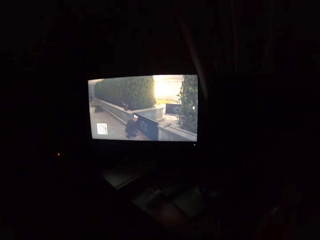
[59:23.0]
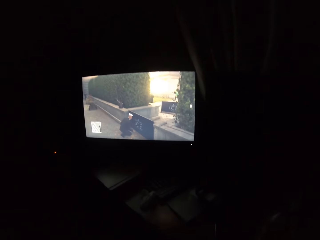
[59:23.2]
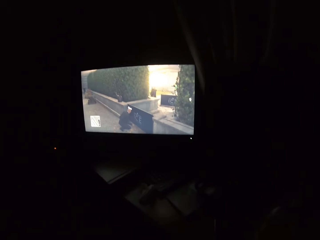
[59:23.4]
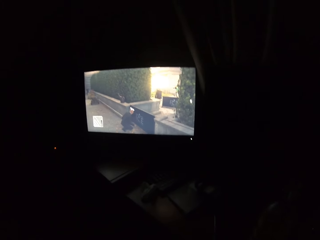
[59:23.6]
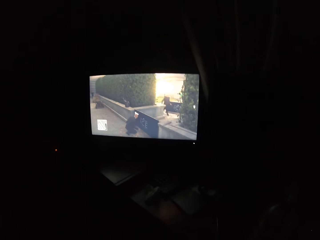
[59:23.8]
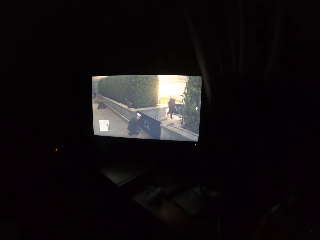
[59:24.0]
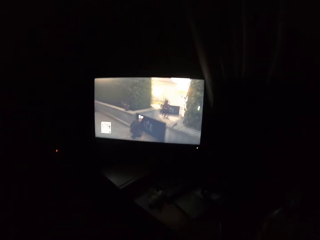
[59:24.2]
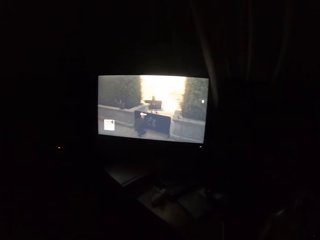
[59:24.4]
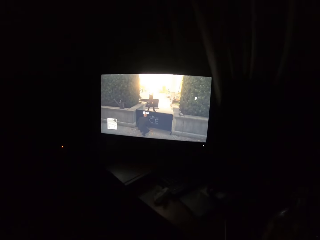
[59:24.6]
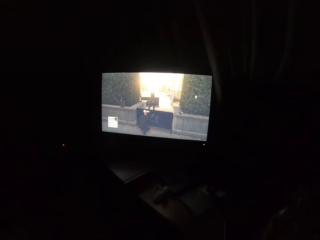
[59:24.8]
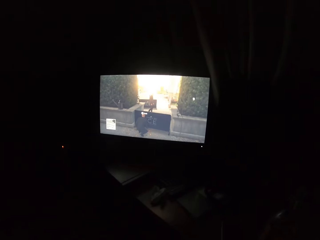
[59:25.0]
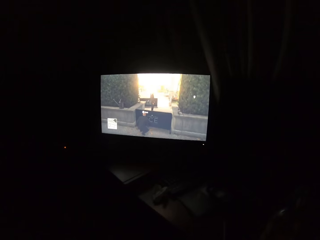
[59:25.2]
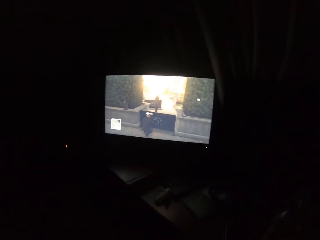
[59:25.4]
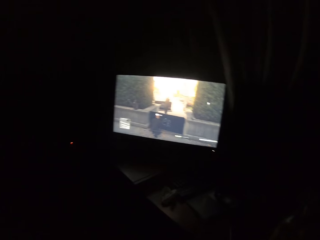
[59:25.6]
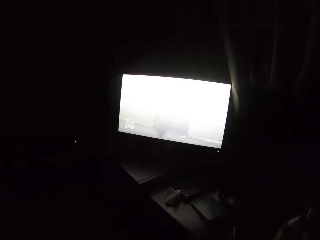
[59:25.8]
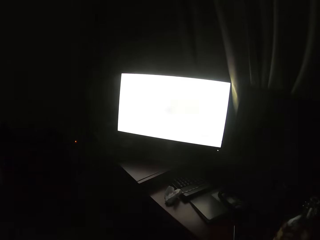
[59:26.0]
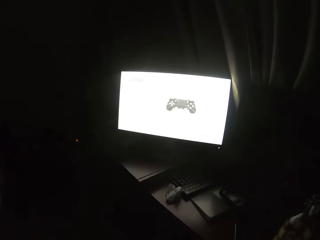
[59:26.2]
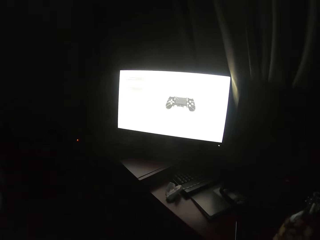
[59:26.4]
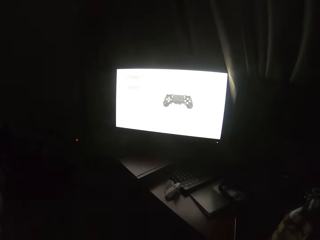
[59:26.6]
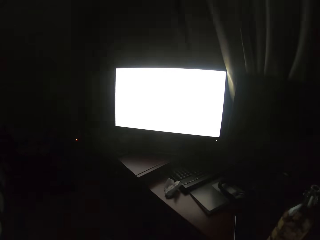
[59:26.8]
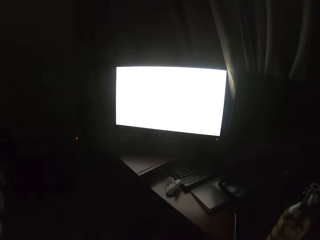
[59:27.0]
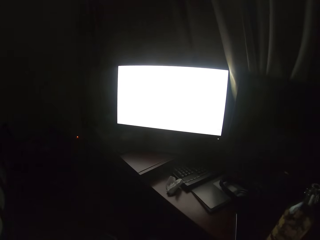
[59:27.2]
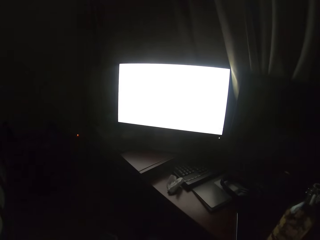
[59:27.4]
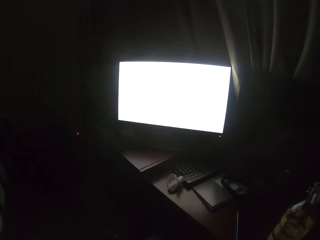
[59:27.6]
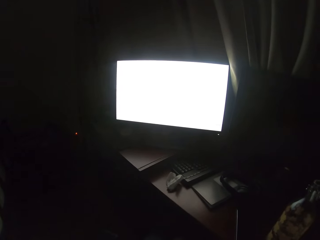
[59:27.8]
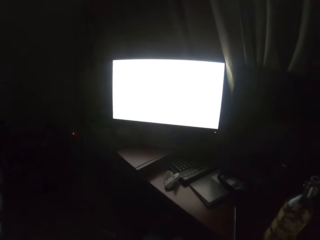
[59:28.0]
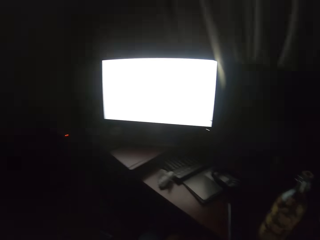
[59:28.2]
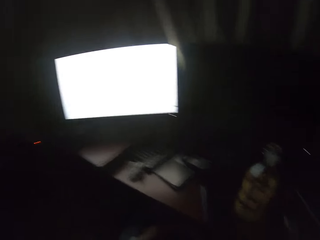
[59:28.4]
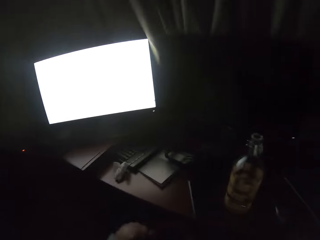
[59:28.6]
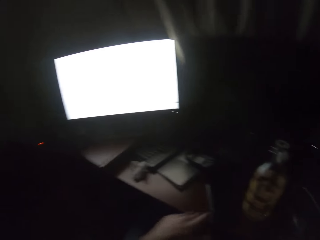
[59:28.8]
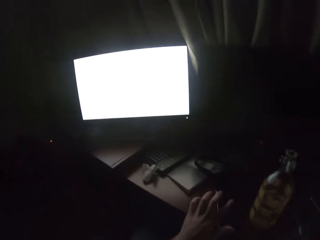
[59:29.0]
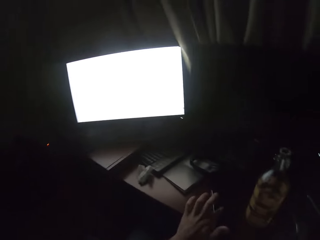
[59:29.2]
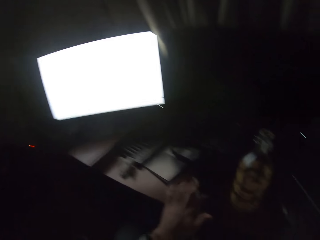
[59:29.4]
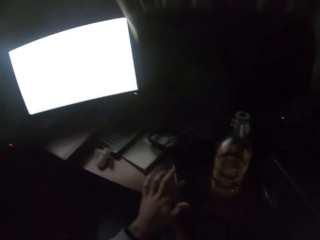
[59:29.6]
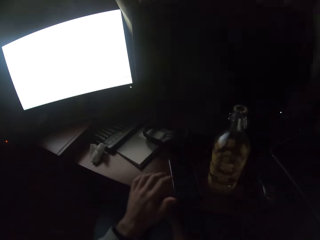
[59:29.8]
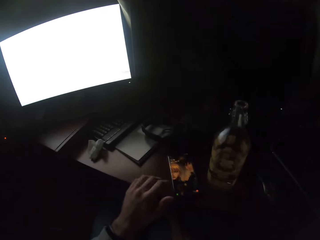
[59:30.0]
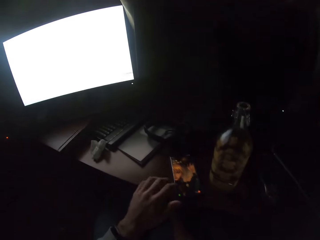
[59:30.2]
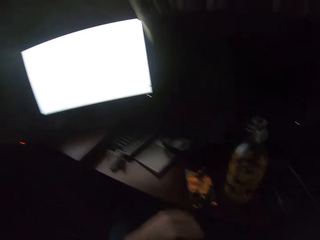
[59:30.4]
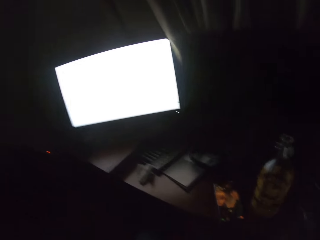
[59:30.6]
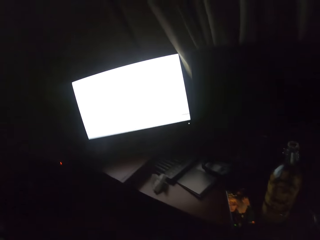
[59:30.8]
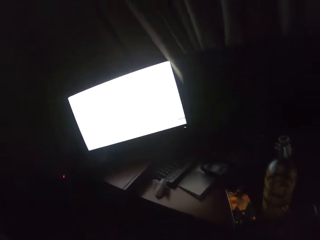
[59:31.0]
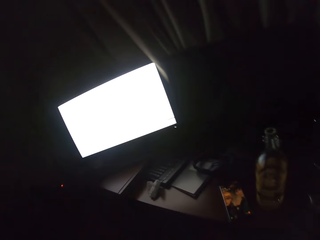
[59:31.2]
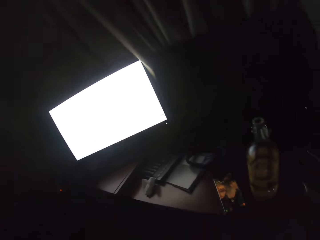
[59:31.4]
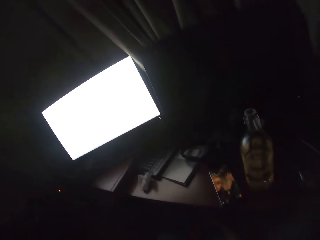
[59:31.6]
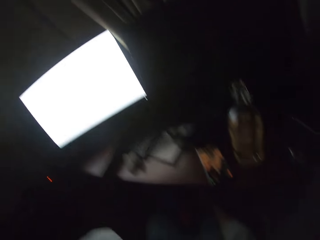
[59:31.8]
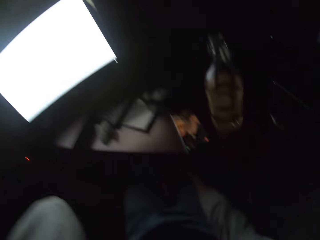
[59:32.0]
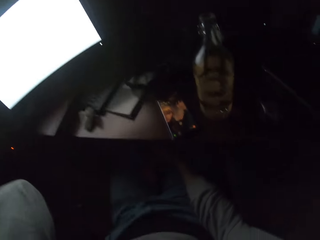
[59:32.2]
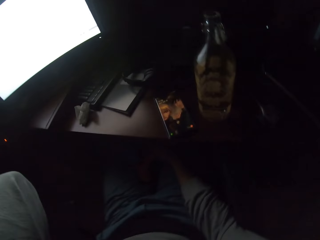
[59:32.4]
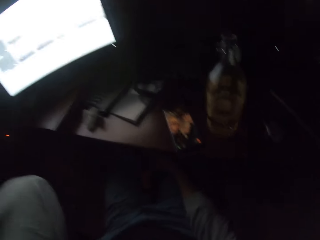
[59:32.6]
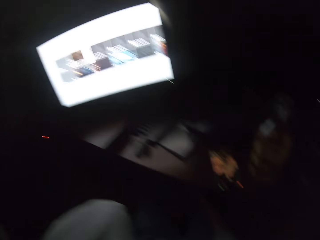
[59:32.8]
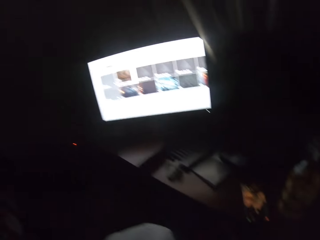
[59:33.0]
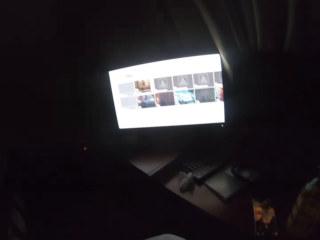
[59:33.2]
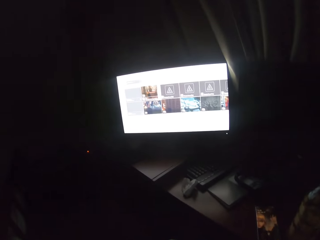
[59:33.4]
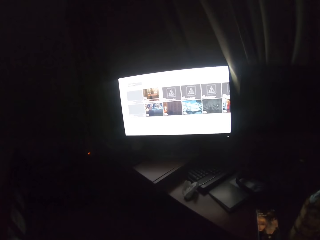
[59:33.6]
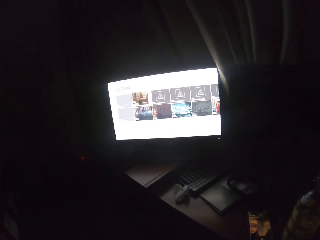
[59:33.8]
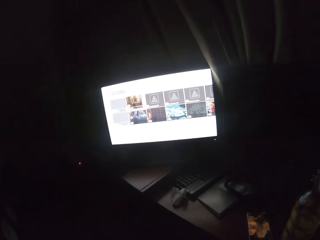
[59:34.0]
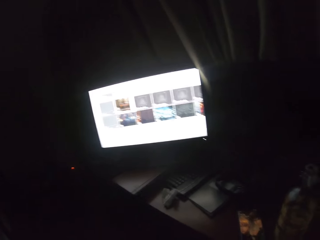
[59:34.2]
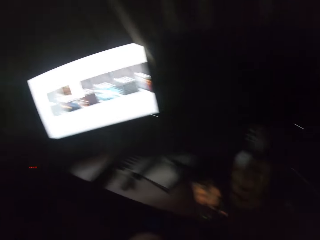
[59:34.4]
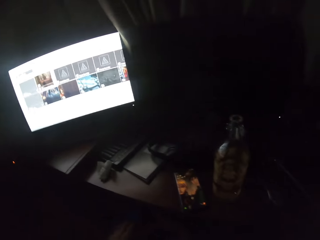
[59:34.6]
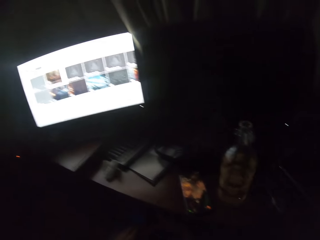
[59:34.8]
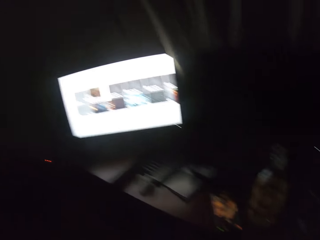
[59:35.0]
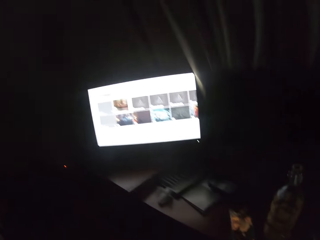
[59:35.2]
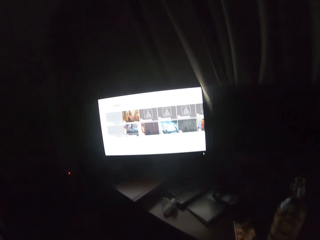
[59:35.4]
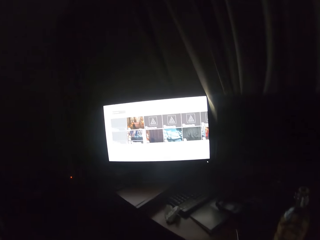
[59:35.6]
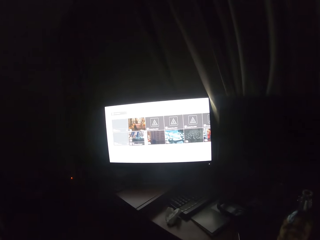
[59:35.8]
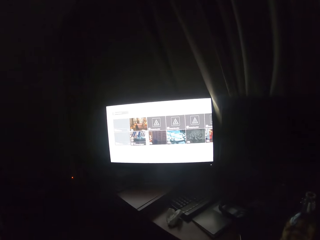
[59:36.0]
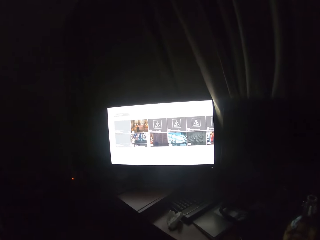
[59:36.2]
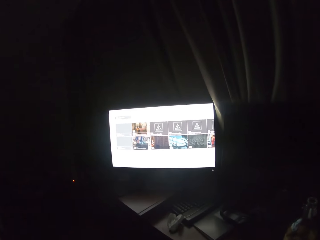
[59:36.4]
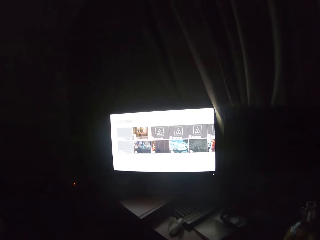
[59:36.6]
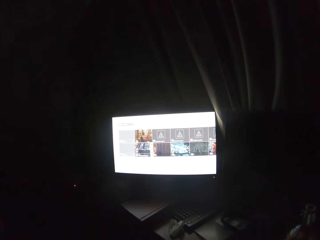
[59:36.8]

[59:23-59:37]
The camera wearer plays a video game on the screen. They turn to the side. They tap on a phone on the table. They turn to the side. They operate a computer.

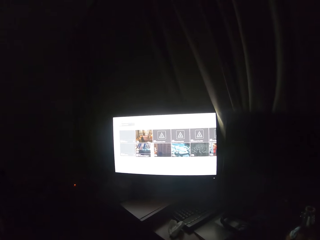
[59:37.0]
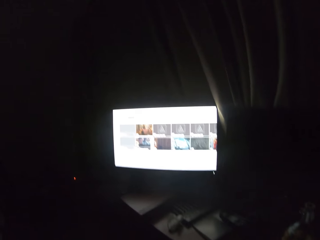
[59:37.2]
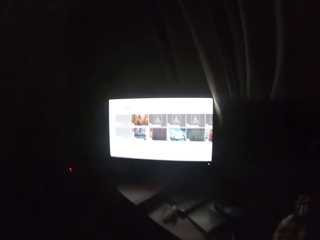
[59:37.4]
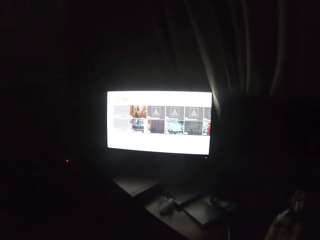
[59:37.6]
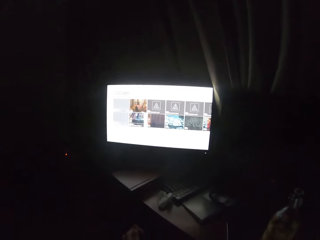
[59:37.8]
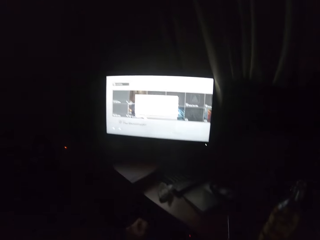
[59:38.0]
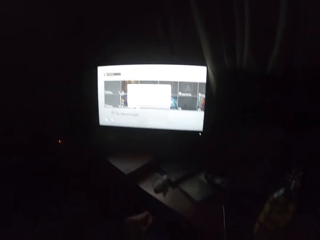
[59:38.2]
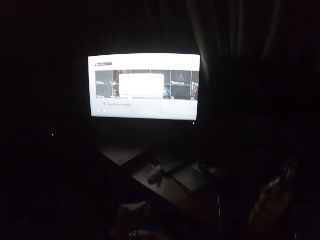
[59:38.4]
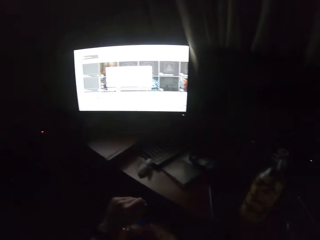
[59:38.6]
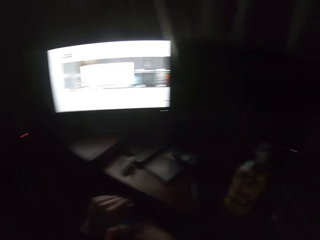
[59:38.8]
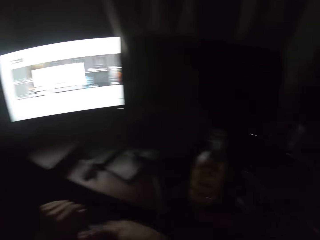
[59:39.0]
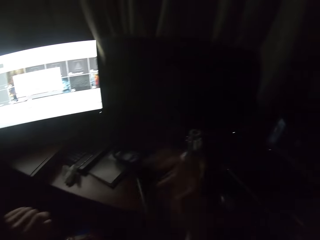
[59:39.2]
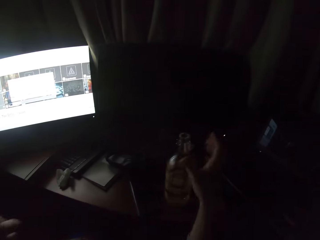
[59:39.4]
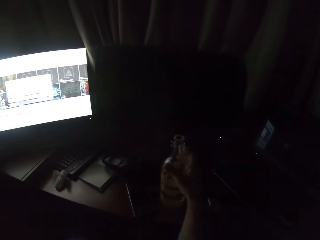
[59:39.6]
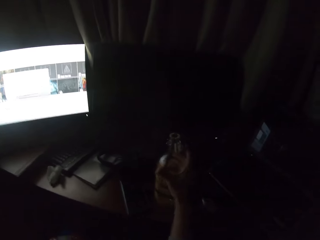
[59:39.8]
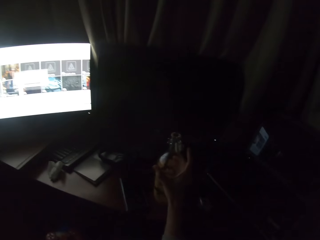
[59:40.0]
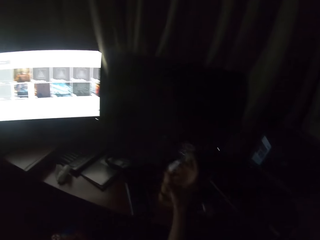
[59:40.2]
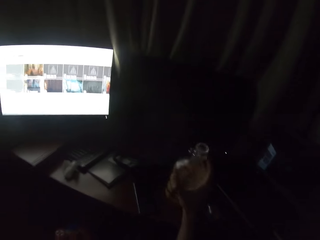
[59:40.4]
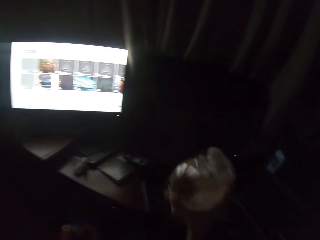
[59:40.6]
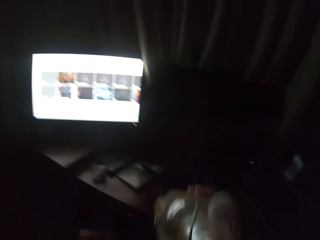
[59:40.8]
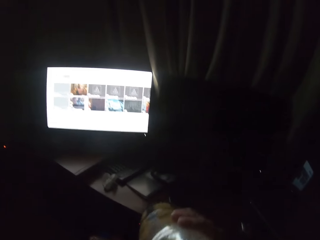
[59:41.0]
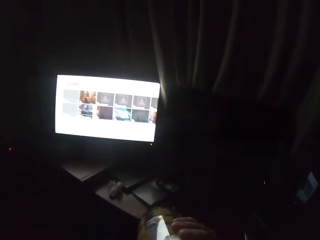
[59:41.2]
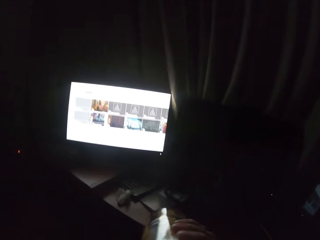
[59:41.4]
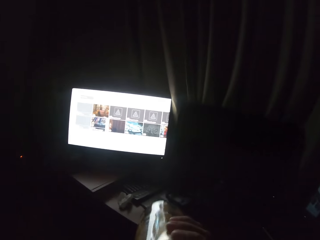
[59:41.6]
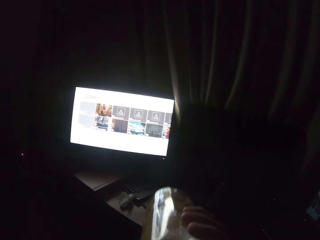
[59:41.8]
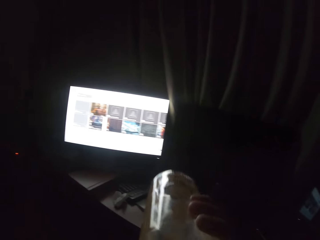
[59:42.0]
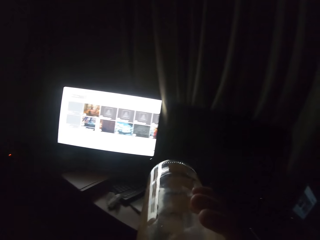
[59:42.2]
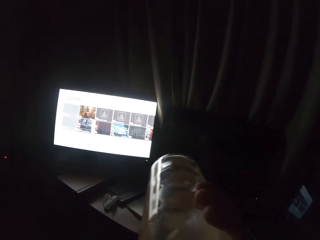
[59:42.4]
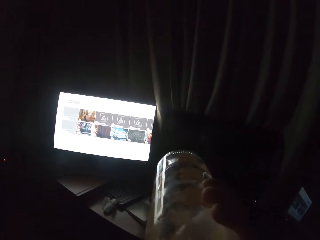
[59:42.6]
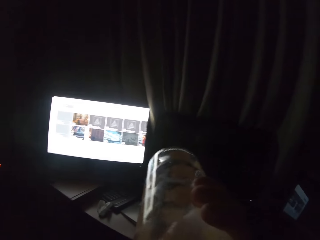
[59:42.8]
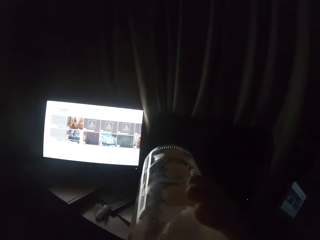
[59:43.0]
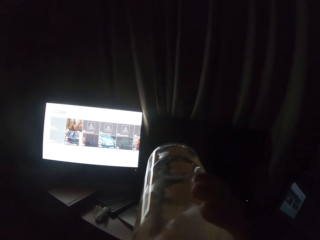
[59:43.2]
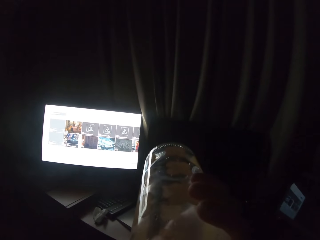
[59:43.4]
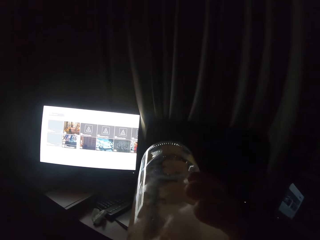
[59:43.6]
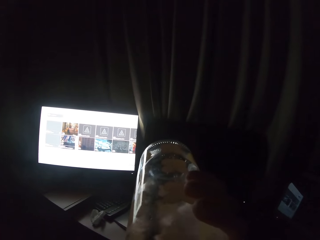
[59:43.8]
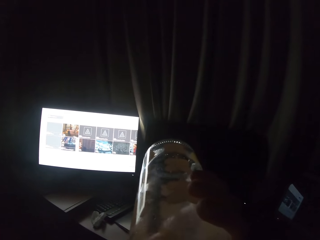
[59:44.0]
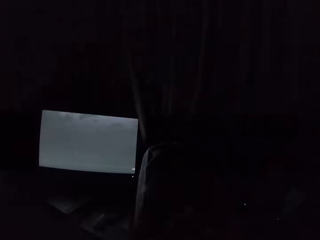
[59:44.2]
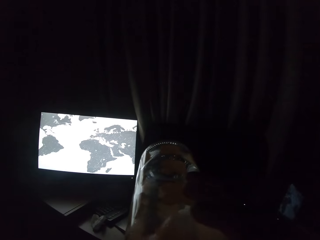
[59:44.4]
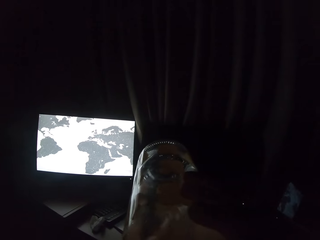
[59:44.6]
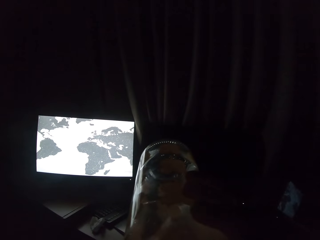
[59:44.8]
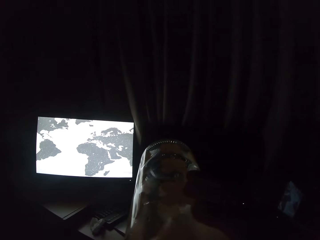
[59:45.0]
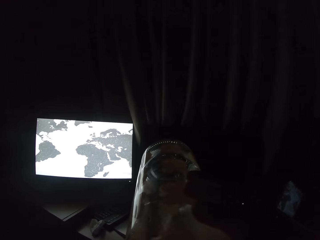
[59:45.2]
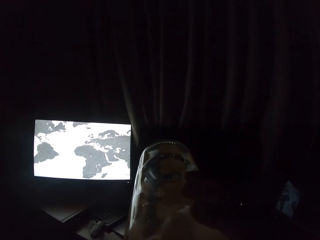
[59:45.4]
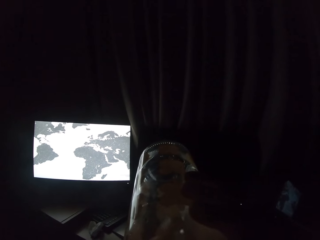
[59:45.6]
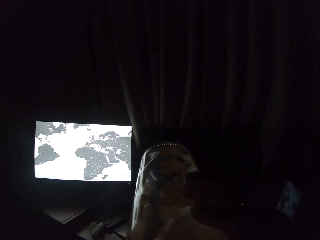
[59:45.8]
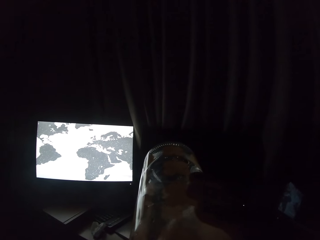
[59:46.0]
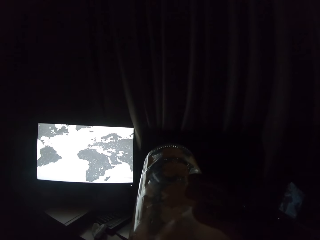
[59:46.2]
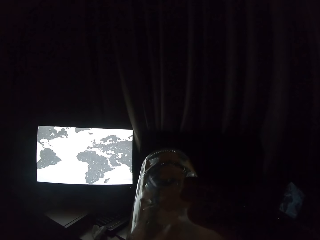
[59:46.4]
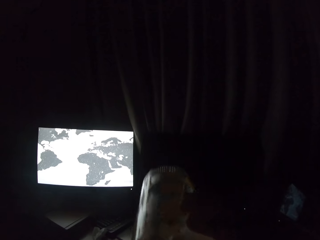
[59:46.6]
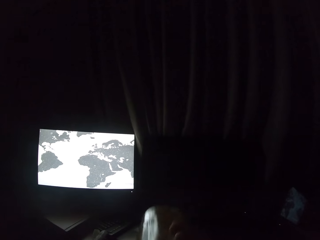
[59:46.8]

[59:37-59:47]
The camera wearer scrolls through a screen with a controller. They turn to the side. They take a bottle. They hold the bottle. They drink water. They take soda from the bottle.
